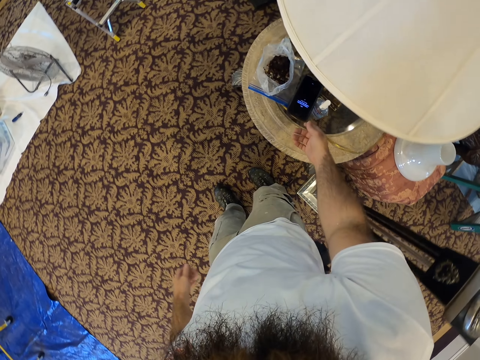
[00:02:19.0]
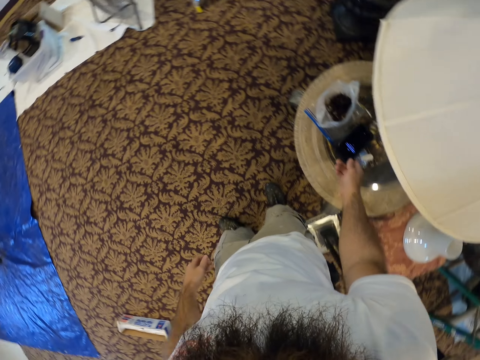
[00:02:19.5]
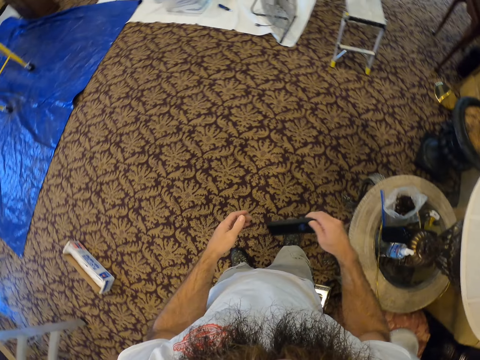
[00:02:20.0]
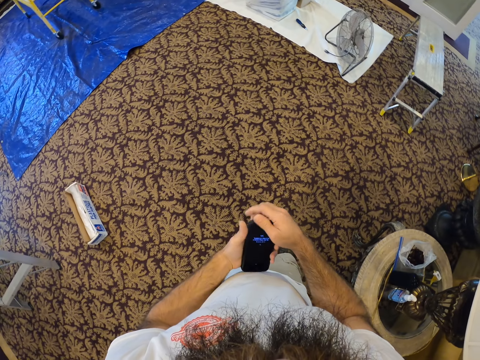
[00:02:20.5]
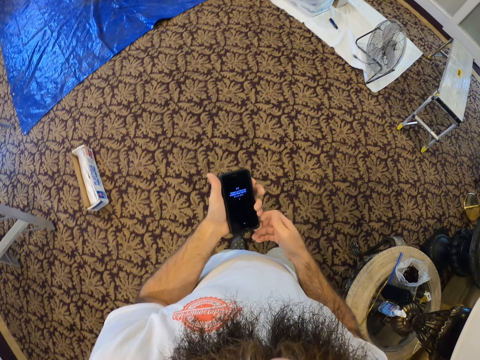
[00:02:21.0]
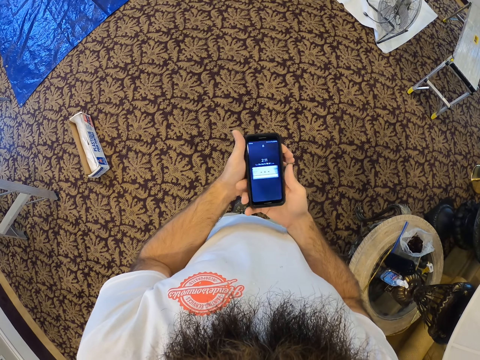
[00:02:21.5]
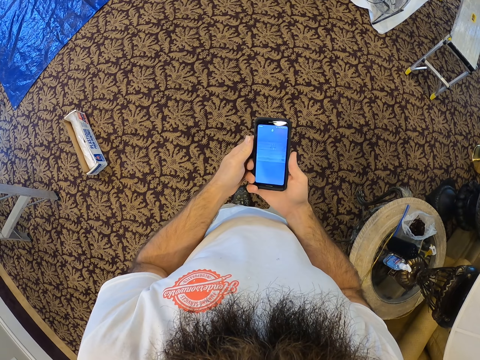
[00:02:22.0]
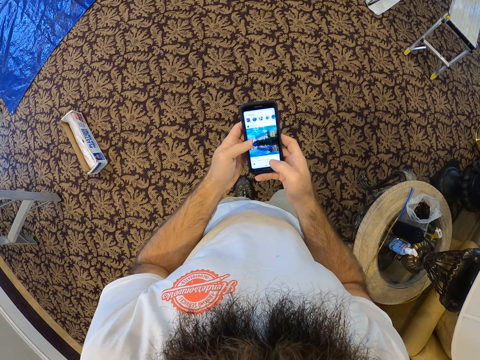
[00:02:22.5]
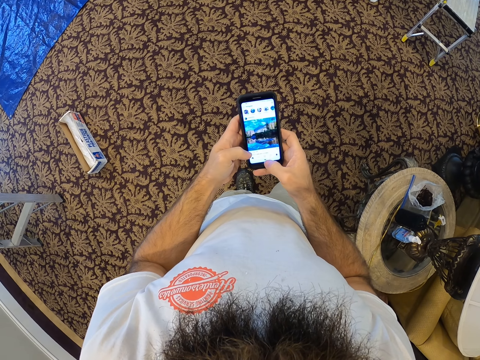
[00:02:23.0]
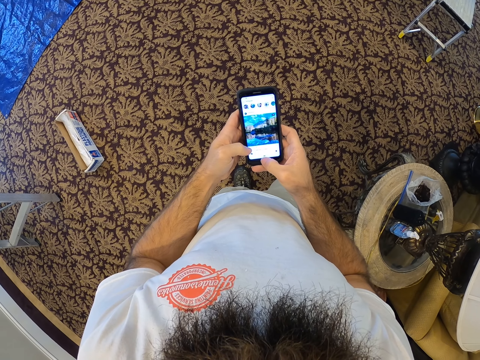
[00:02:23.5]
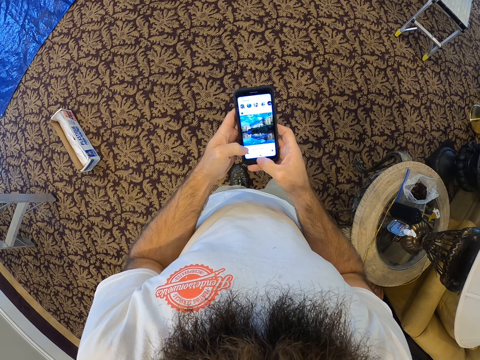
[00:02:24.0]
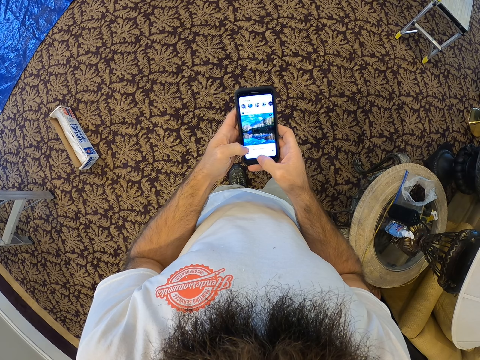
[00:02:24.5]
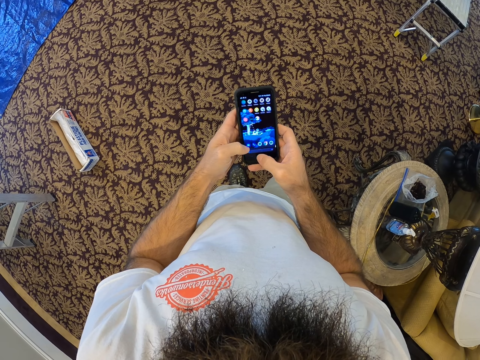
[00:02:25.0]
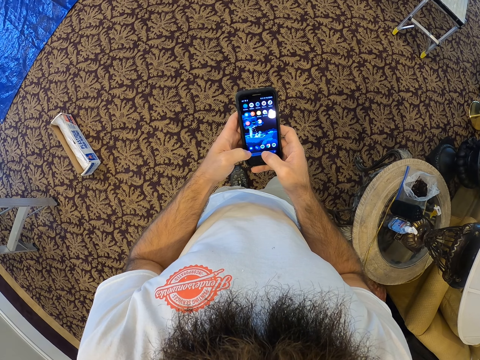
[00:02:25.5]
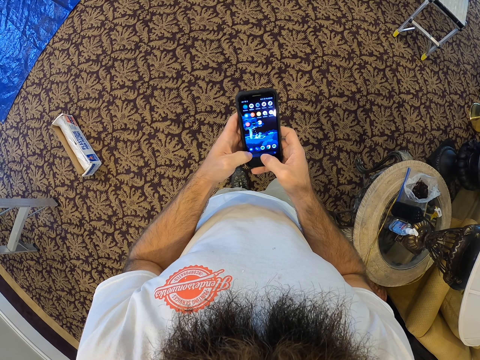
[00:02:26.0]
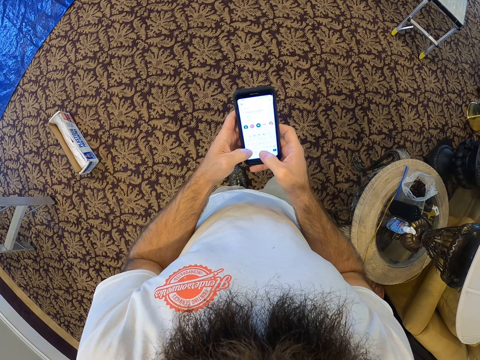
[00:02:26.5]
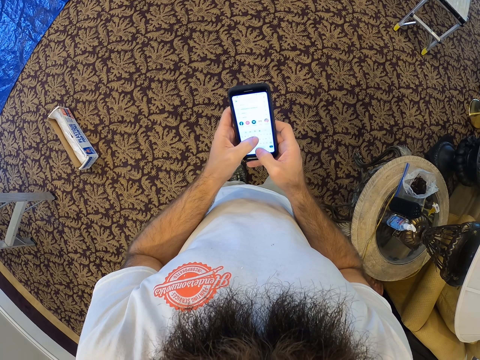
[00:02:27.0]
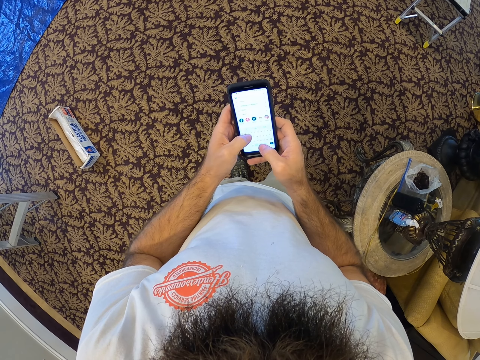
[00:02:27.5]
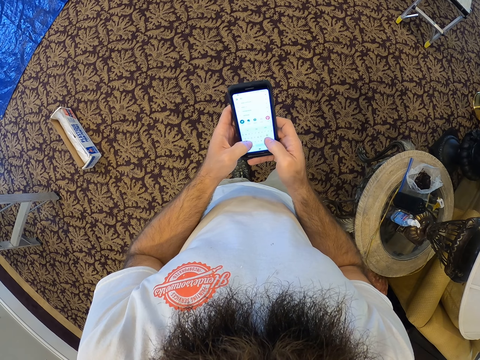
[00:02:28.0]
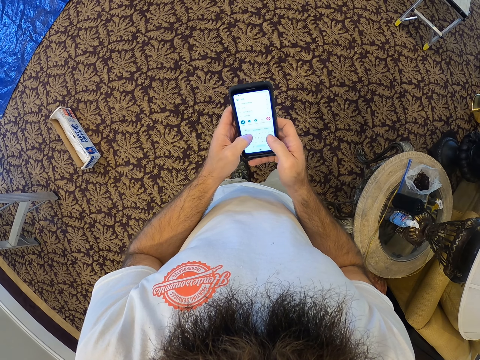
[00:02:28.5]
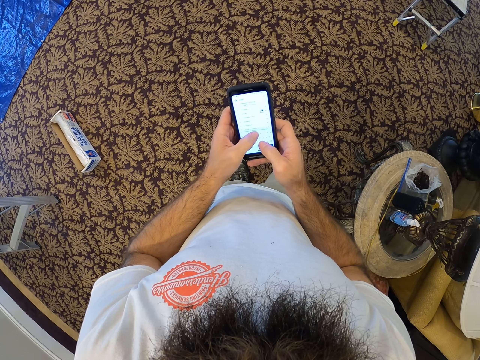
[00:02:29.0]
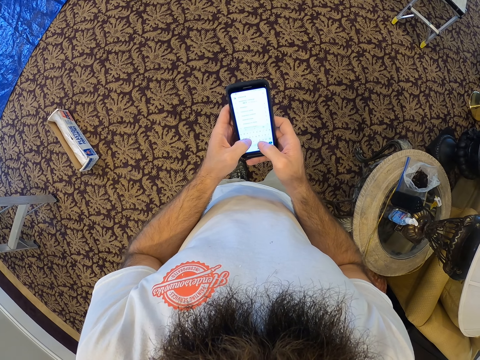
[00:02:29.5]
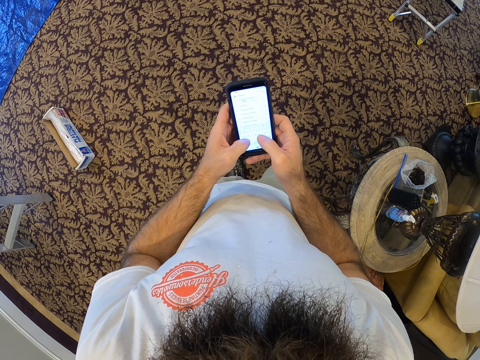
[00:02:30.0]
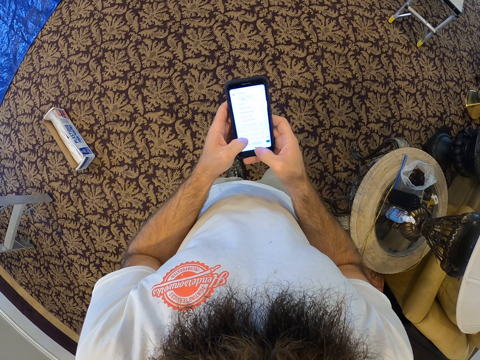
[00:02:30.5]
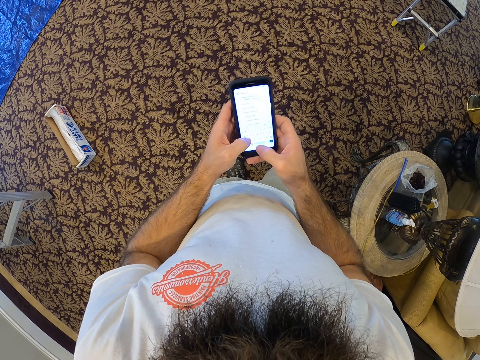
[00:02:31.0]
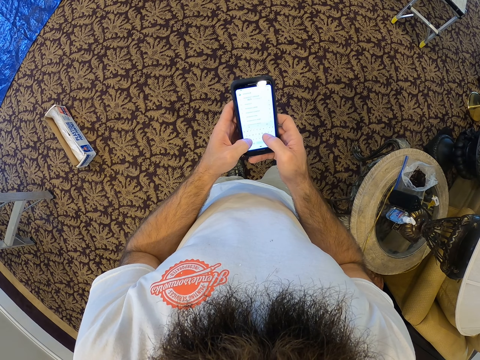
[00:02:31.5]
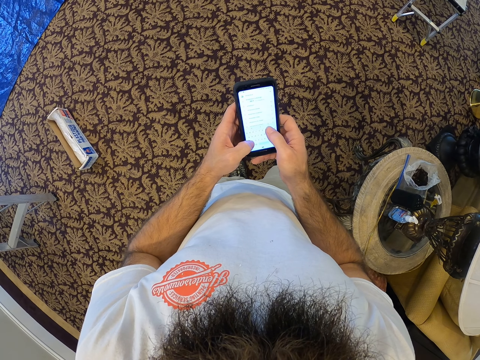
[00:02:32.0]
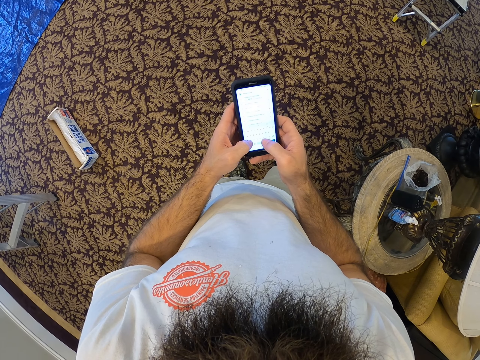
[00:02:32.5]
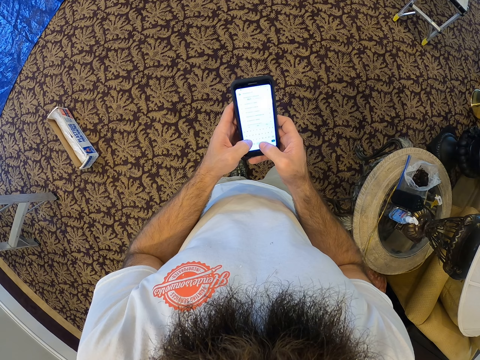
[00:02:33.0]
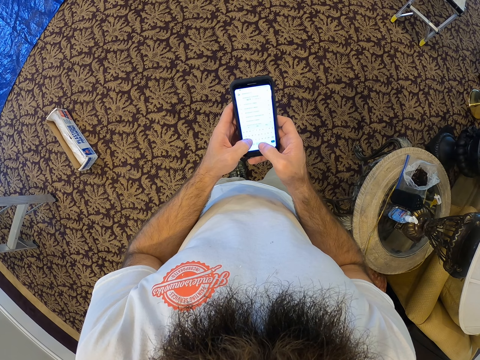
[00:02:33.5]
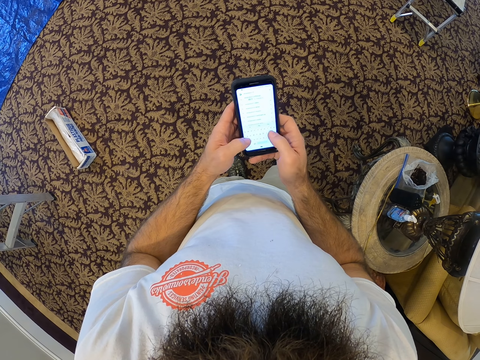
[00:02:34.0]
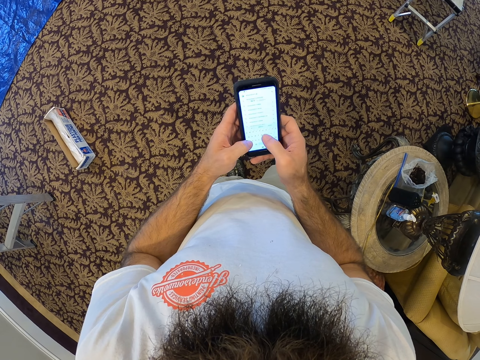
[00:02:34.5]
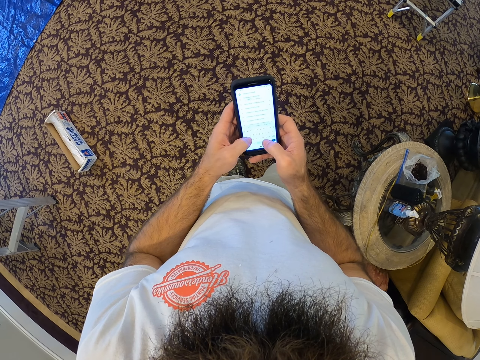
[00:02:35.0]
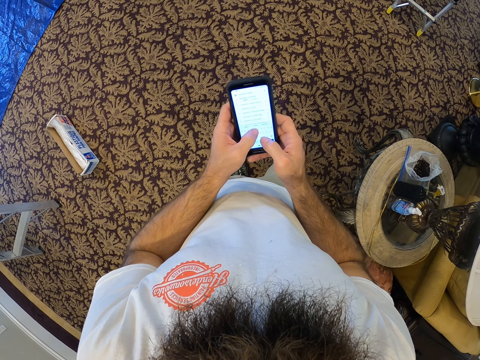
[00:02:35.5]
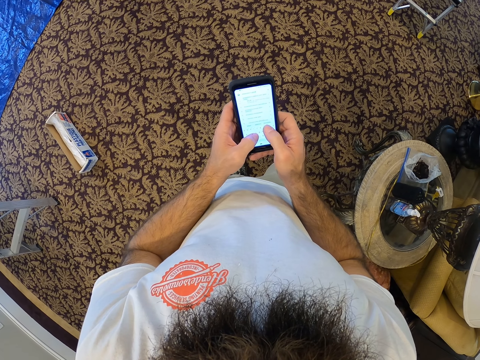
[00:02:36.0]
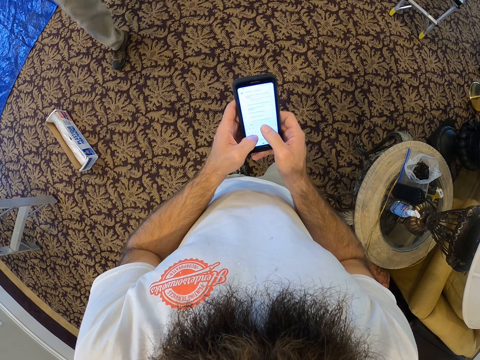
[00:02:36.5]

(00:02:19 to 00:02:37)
The camera wearer picks up a phone from a dresser with his right hand. He passes the phone to his left hand from his right hand. He holds the phone with the left hand. He operates the phone with both hands. He operates the phone.

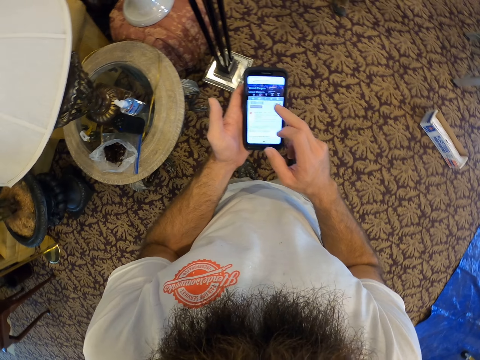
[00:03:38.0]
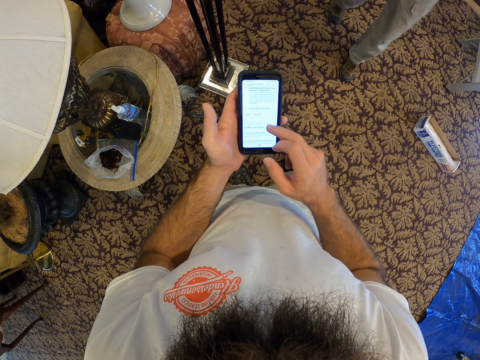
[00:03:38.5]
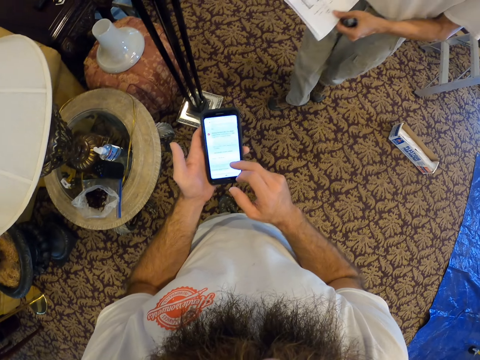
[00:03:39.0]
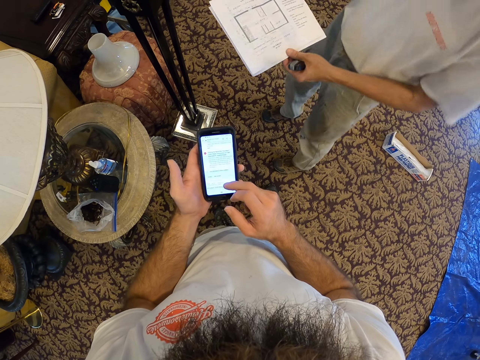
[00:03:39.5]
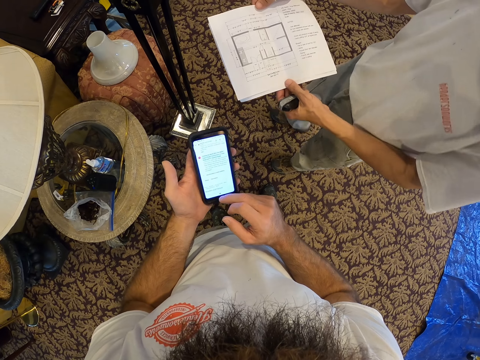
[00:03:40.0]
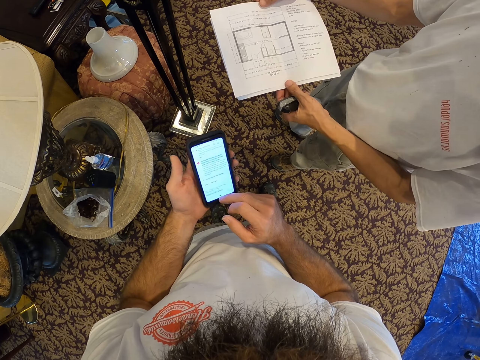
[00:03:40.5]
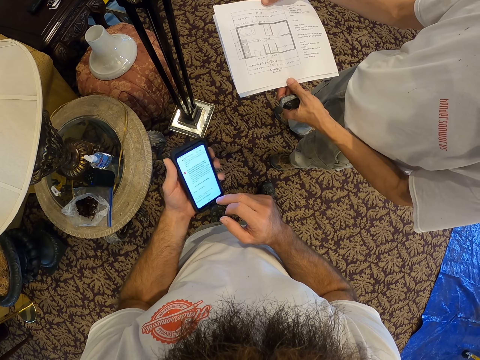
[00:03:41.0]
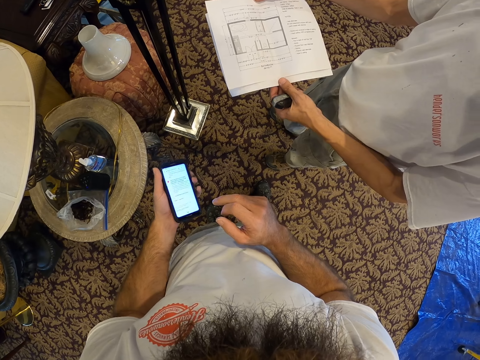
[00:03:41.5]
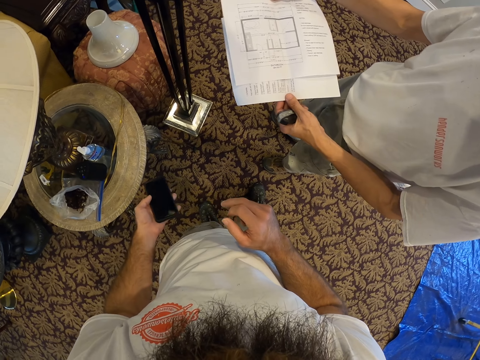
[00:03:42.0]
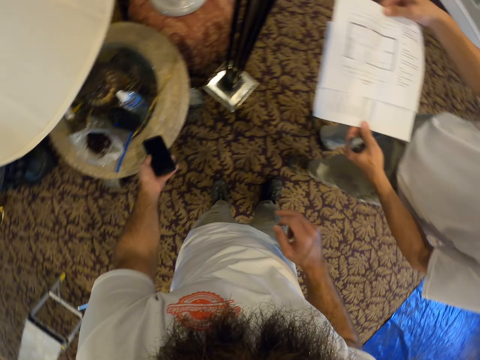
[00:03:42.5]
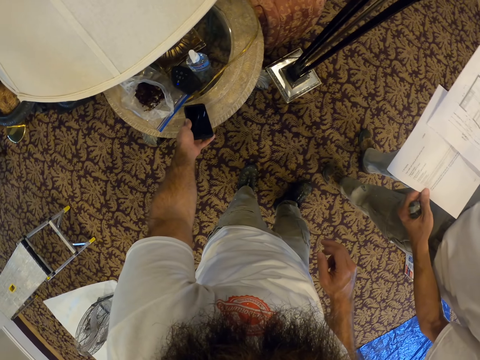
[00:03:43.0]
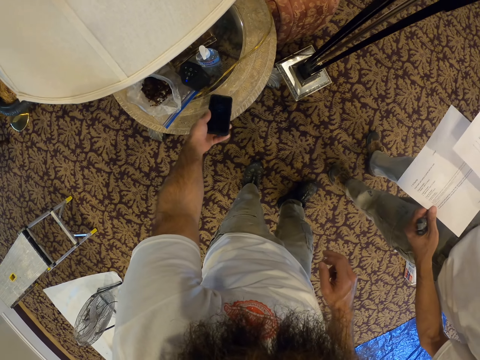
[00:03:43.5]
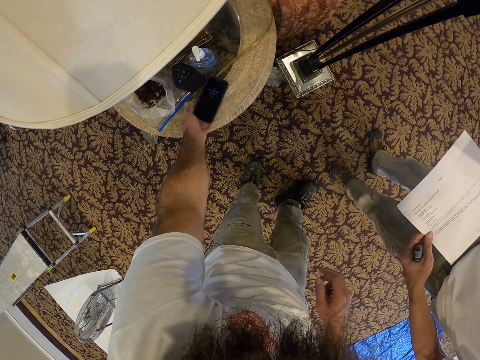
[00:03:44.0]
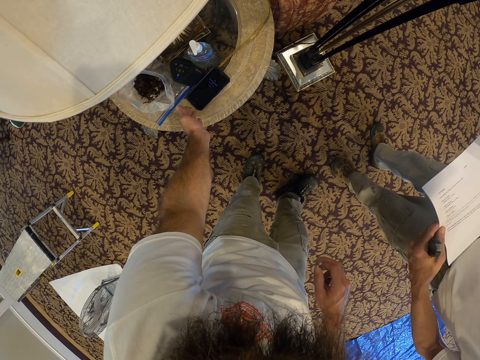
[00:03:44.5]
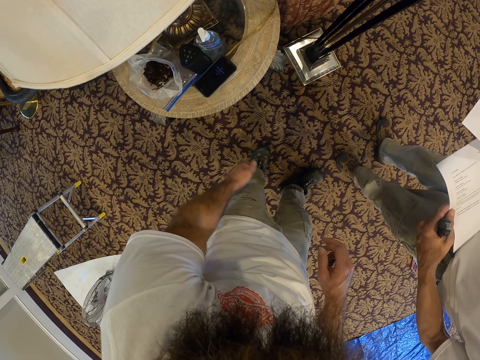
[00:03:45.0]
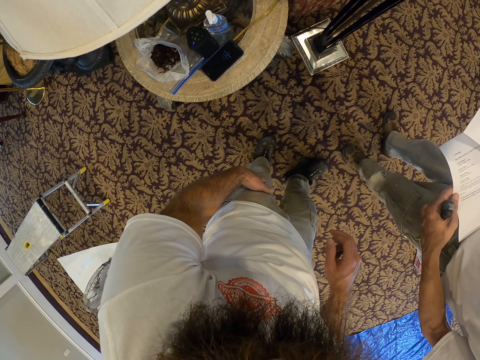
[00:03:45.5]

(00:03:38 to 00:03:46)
A man approaches the camera wearer with a sheet on both hands. The camera wearer locks the phone with his left hand. He drops the phone on the dresser with his left hand.
